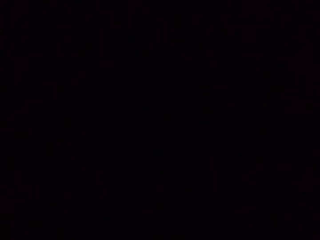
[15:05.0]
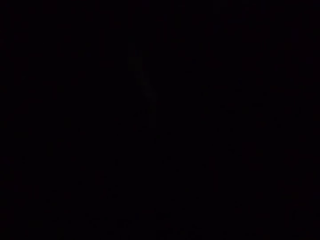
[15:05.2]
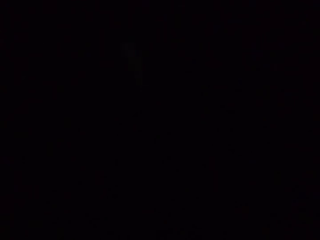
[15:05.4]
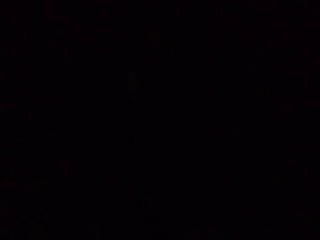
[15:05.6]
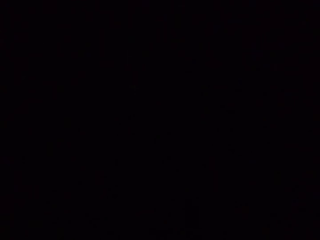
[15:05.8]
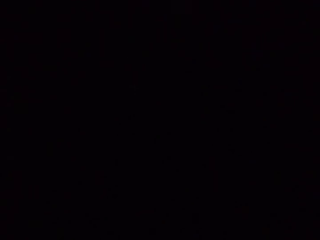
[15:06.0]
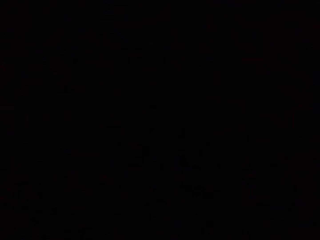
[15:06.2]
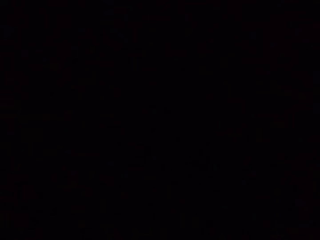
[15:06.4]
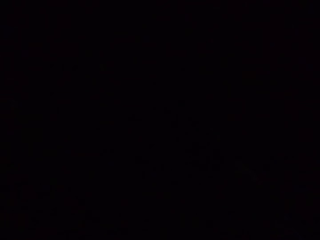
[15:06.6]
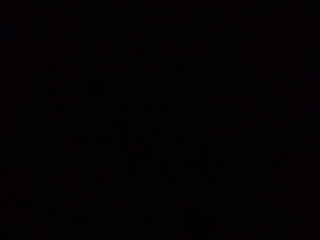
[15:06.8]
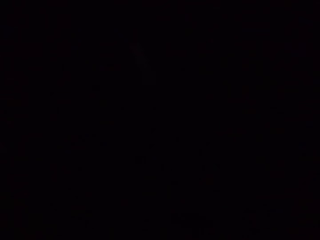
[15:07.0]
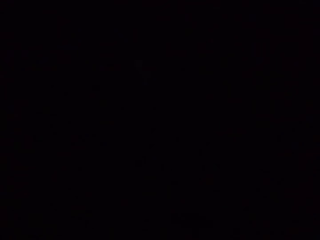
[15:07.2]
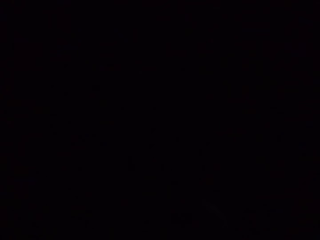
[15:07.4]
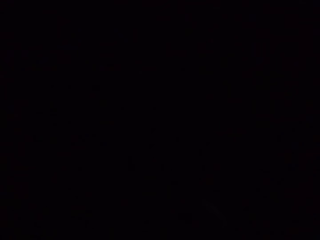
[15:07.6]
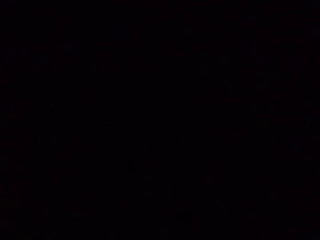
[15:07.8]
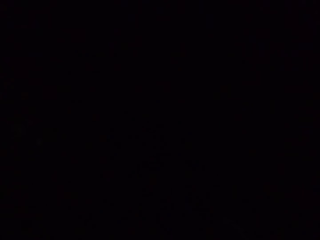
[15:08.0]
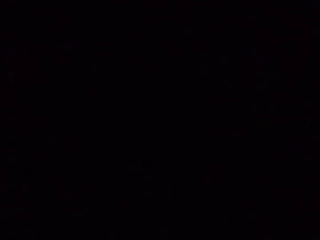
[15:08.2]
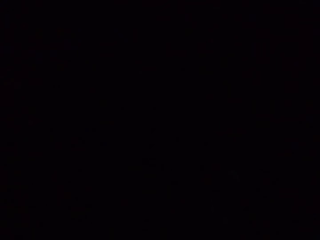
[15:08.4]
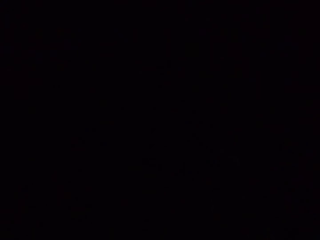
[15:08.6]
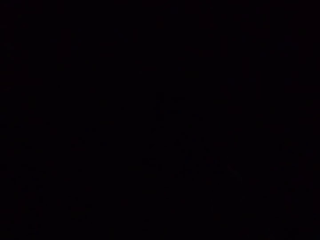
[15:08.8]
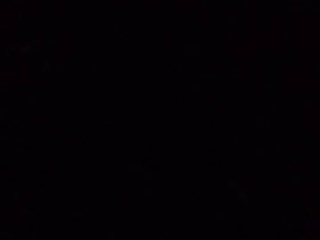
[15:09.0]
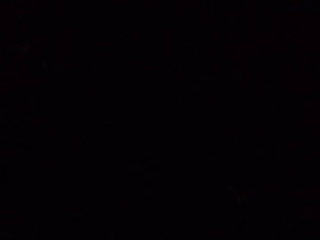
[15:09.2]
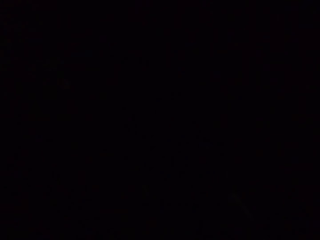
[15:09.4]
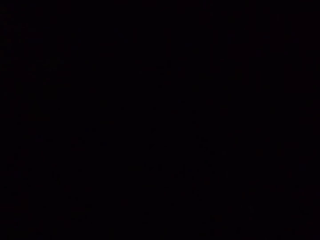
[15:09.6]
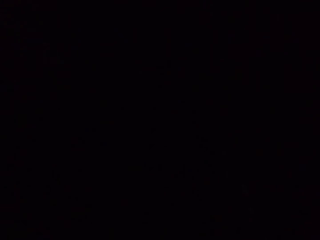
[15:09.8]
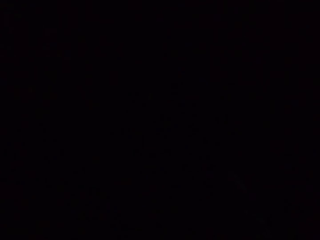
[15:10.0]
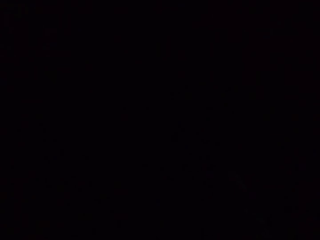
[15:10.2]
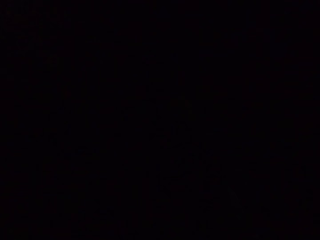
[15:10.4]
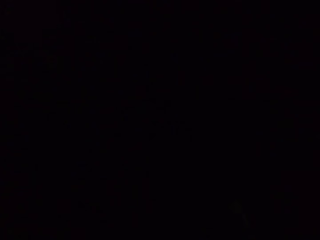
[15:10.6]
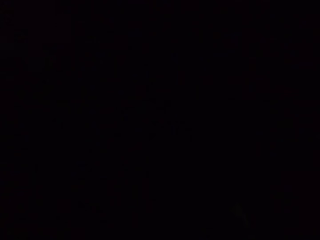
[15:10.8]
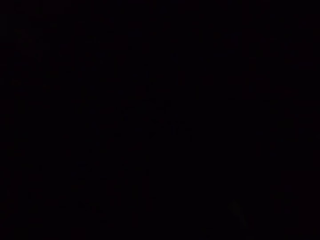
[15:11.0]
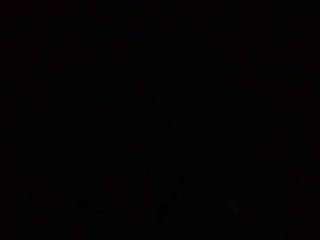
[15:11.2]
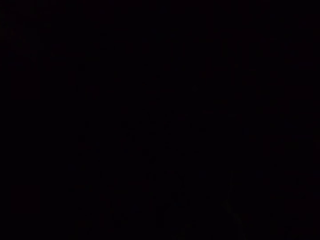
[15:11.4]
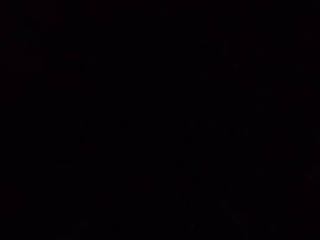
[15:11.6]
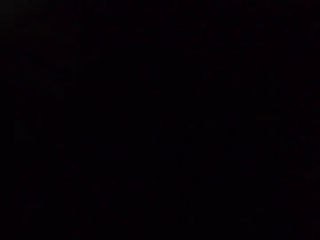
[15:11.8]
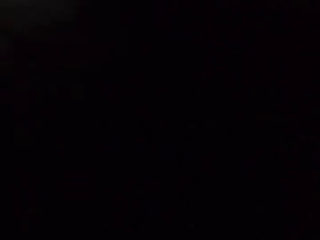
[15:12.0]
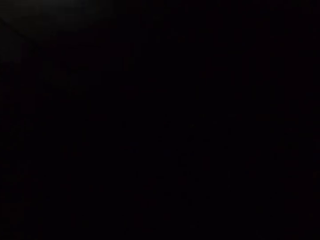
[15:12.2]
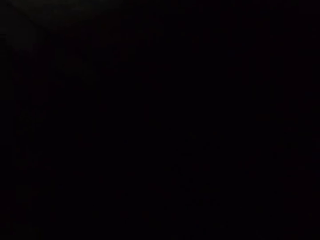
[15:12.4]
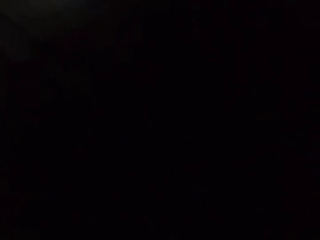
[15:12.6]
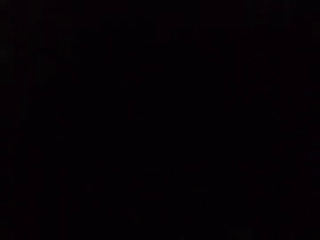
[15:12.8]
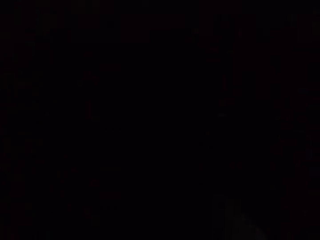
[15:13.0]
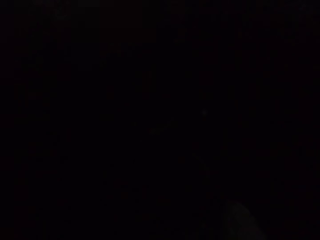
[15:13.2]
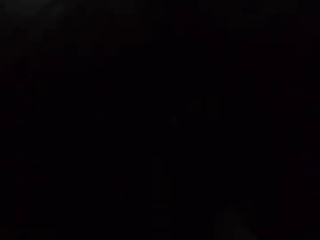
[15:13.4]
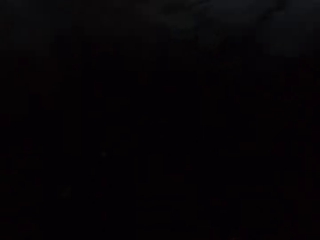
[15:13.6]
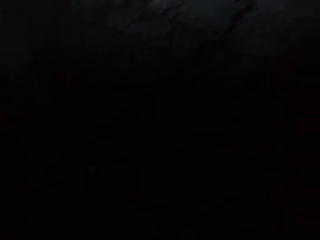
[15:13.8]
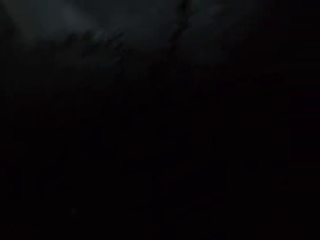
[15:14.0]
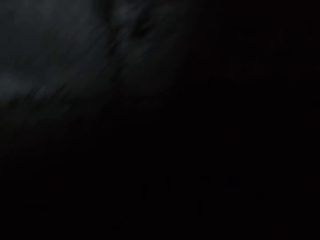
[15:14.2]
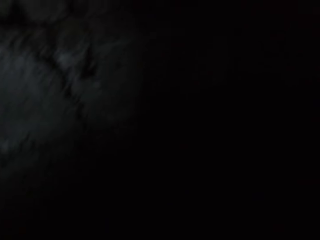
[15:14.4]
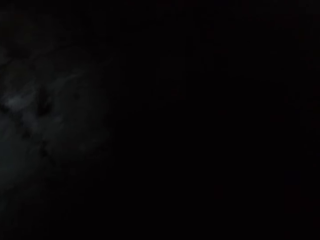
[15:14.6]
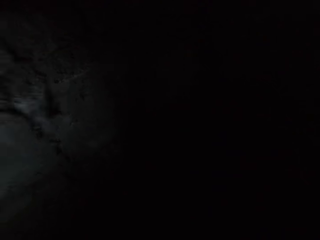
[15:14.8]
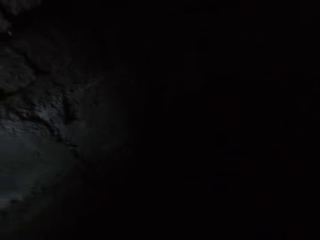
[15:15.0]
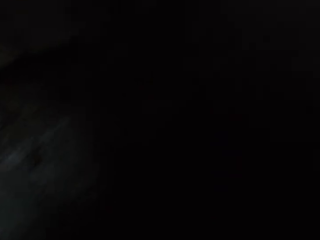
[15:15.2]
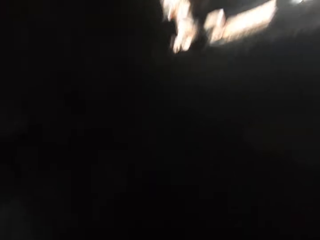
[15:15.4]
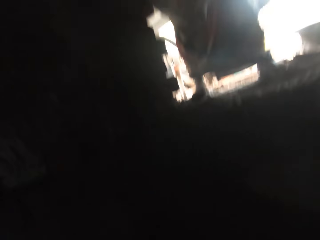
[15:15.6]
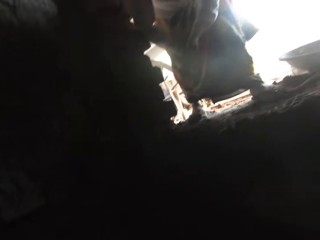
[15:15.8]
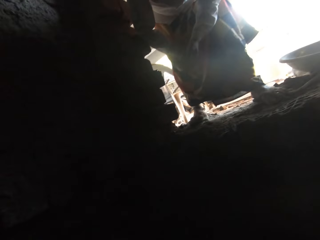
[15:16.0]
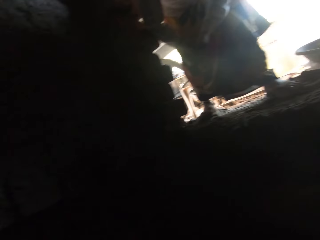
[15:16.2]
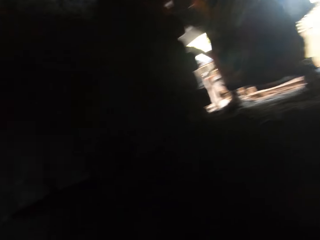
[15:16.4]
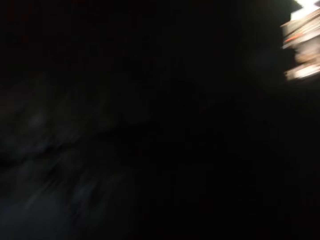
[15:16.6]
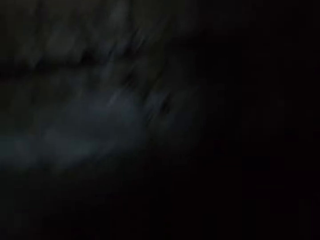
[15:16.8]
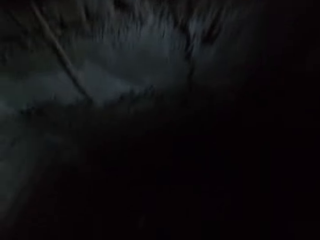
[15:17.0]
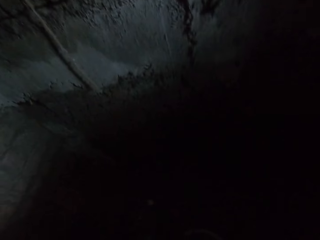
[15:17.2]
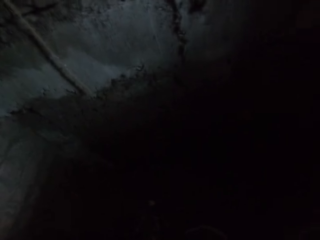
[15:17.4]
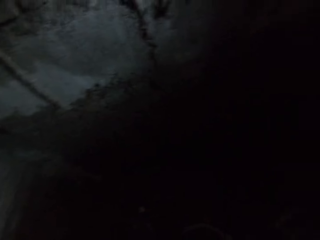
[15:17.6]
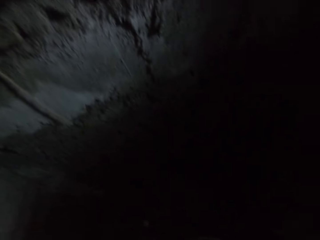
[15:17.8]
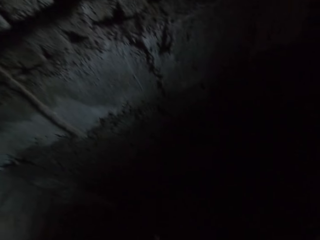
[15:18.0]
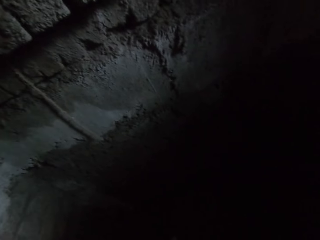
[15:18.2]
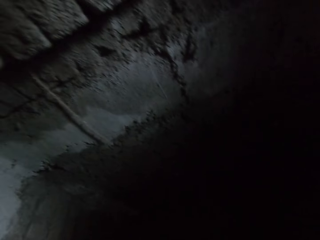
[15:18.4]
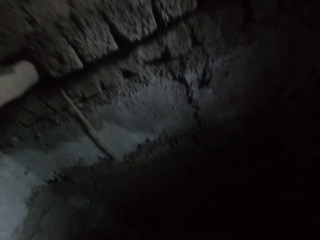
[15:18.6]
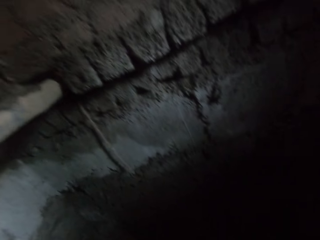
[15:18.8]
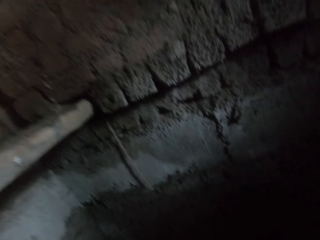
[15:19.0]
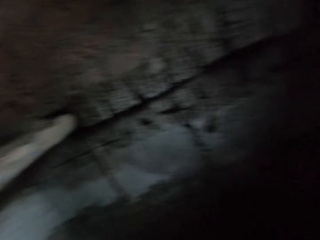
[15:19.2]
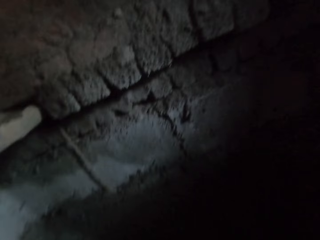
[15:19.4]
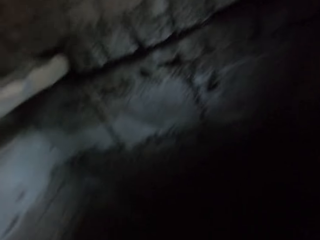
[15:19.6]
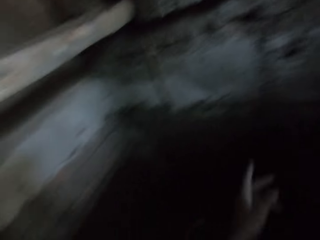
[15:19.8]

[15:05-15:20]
A lady talks with the camera wearer. The camera wearer looks around. The lady talks with the camera wearer.

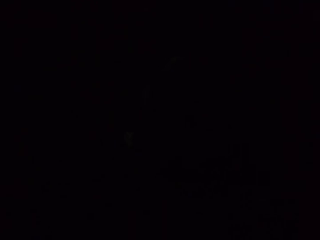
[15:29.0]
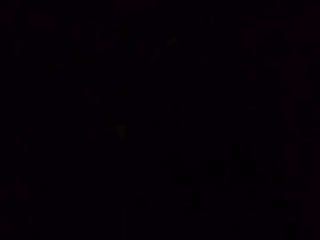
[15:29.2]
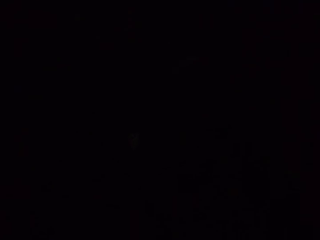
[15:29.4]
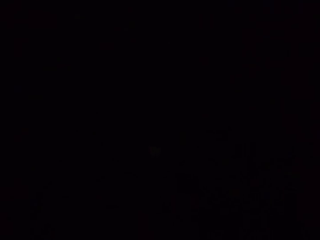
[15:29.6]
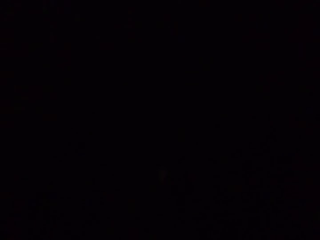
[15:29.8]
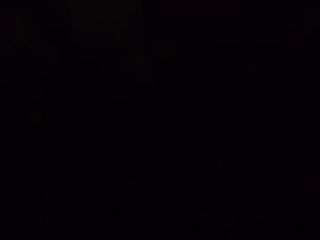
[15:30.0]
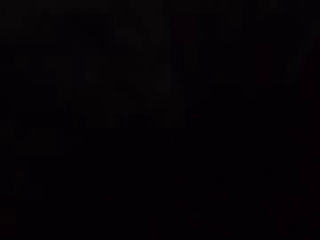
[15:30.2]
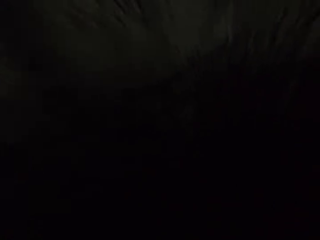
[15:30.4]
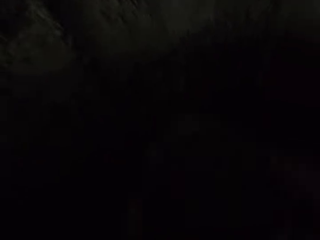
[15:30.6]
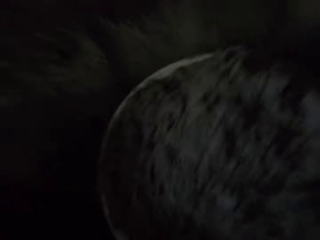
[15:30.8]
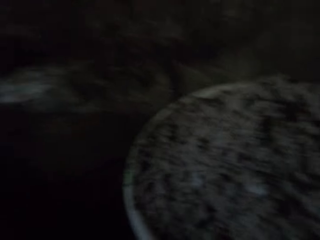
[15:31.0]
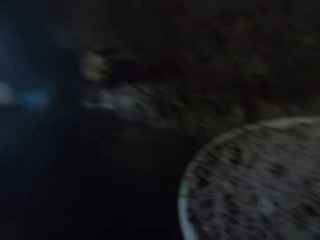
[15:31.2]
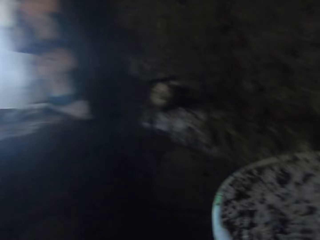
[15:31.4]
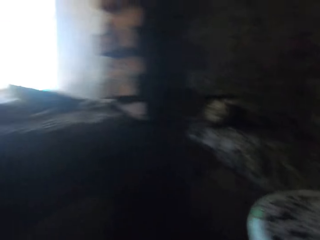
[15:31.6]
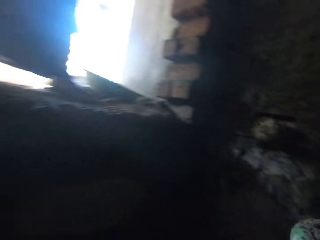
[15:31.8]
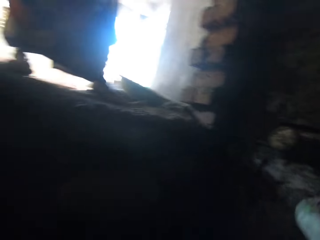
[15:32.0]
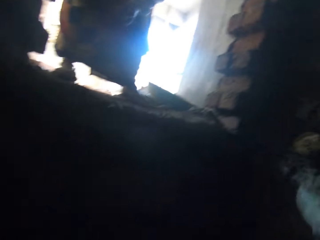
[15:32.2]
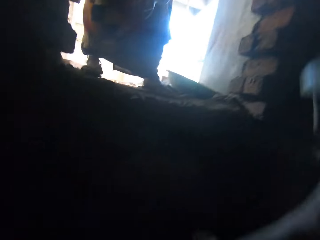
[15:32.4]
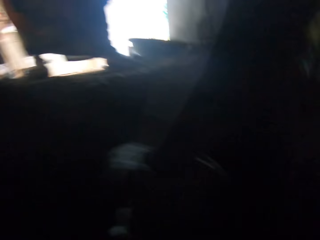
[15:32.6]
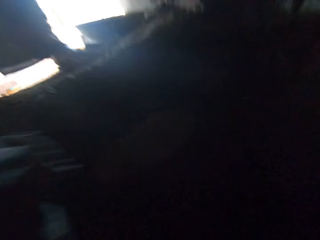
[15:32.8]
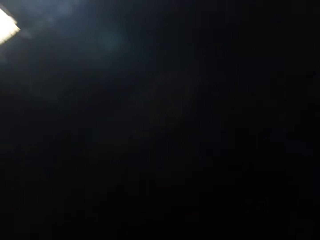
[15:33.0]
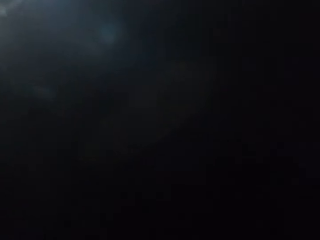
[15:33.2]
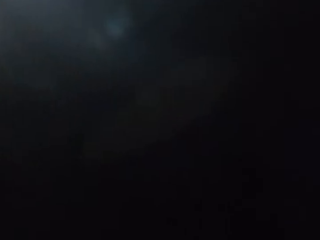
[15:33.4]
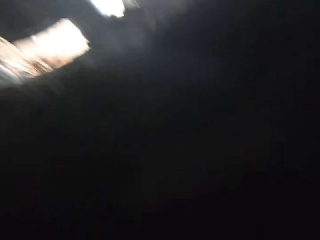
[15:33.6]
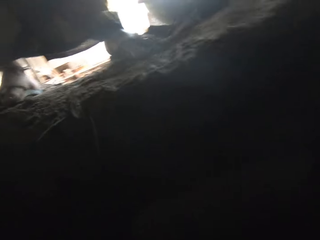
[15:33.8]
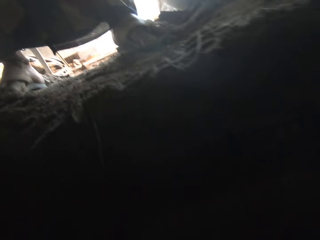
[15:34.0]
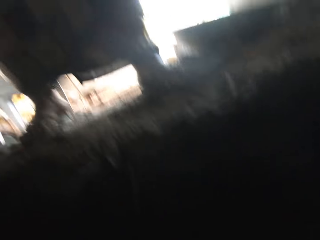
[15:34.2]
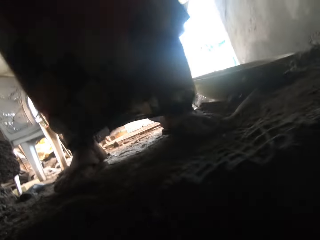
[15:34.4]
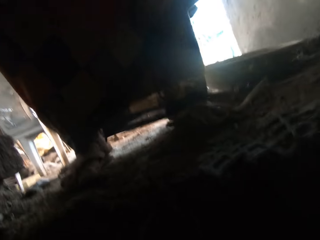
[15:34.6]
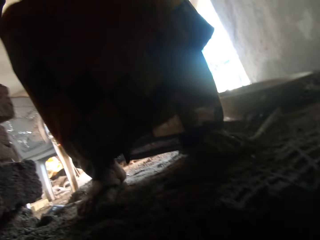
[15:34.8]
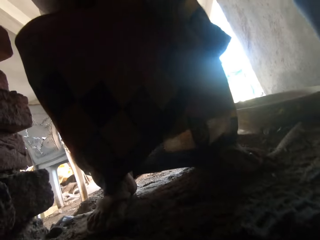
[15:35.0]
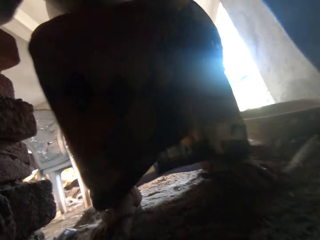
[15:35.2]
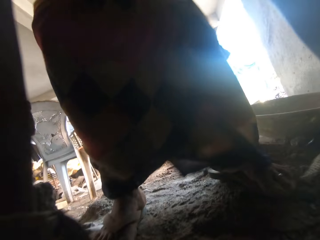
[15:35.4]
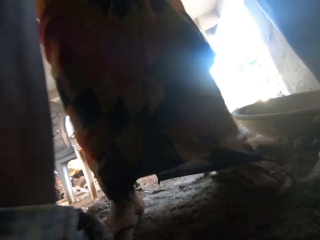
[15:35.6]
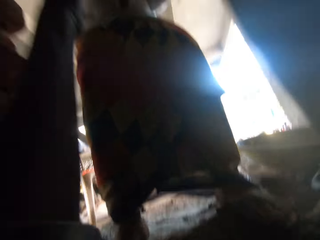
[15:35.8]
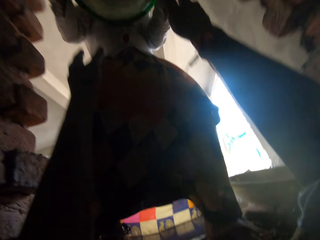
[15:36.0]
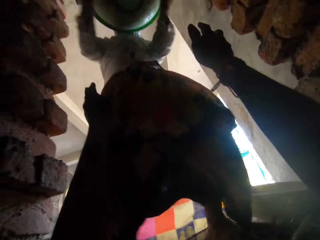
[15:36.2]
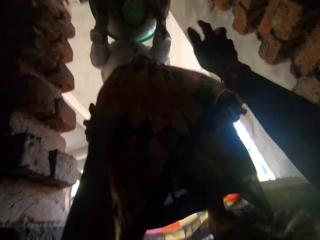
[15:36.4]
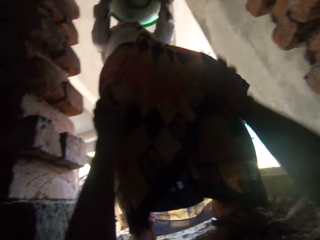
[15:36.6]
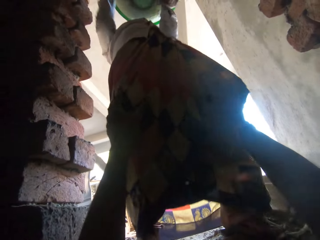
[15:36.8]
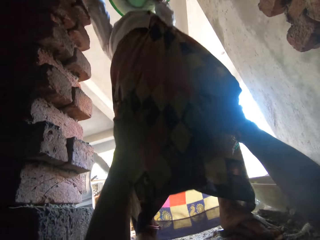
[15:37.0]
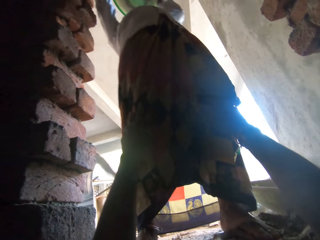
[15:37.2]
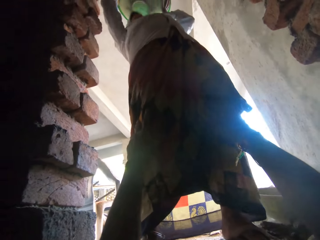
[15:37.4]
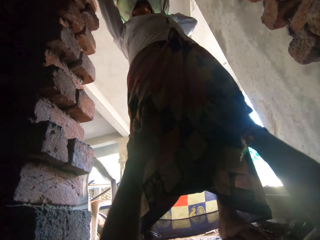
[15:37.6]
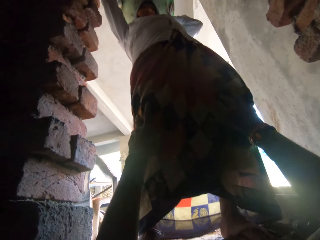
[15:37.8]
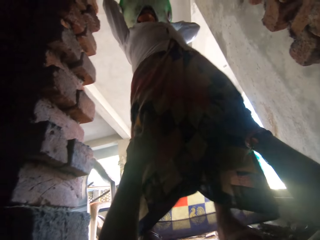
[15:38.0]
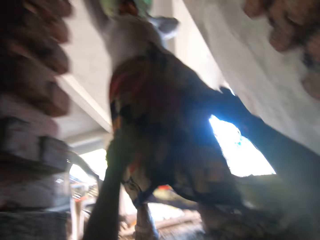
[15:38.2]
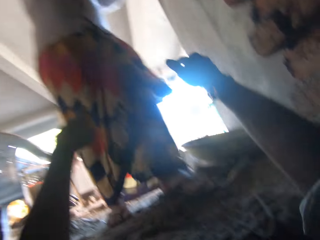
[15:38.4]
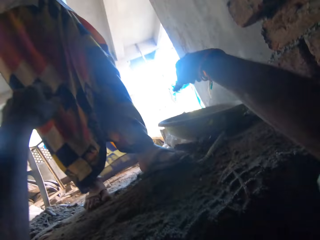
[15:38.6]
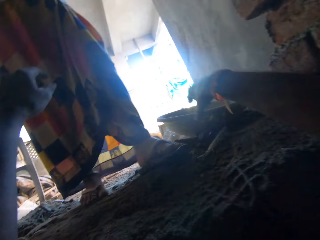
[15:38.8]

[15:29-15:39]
The camera wearer lifts the mortar pan or head pan from the ground with his hands. He passes the mortar pan to the woman with his hands. The woman places the mortar pan on her head with her hands and carries the head pan.
